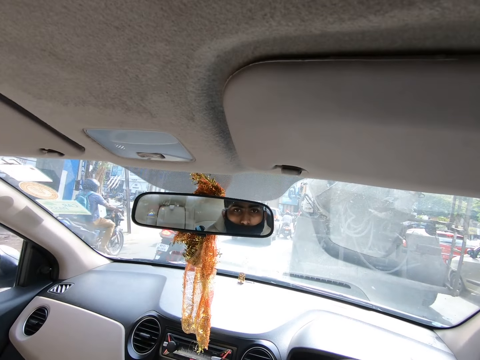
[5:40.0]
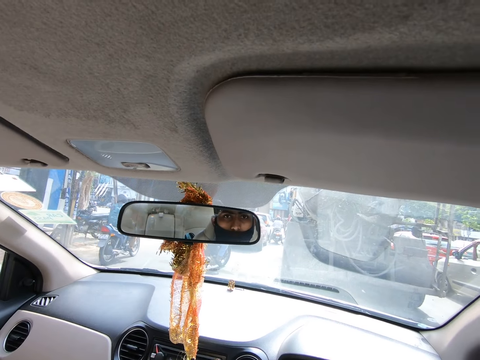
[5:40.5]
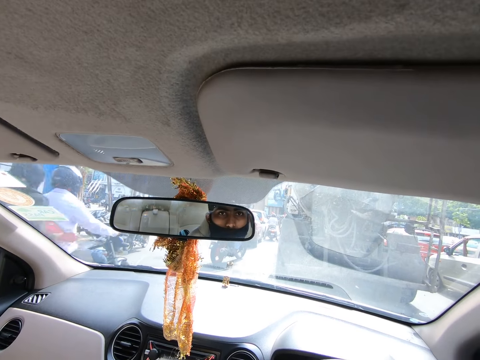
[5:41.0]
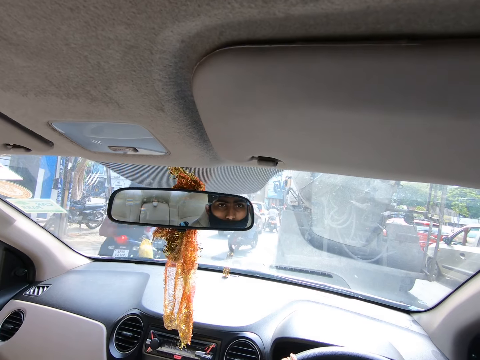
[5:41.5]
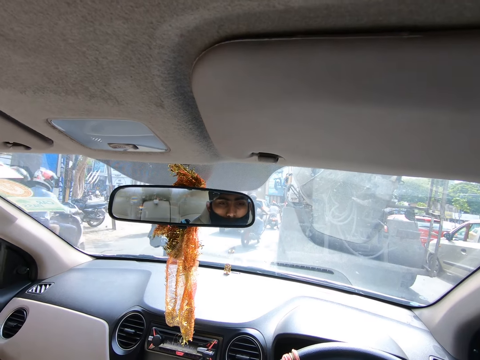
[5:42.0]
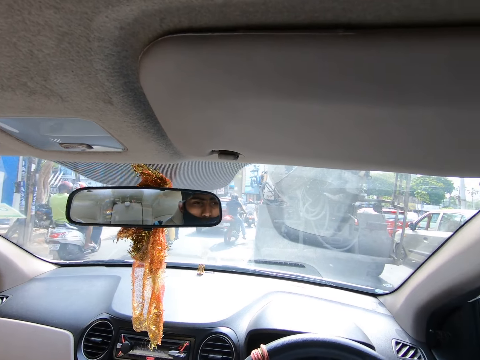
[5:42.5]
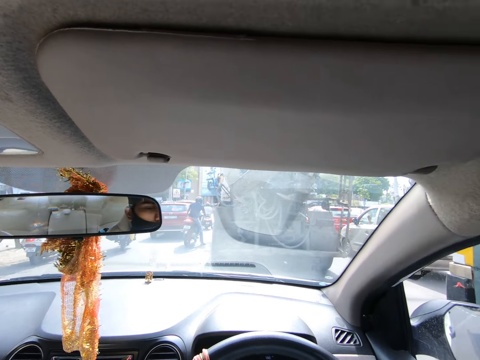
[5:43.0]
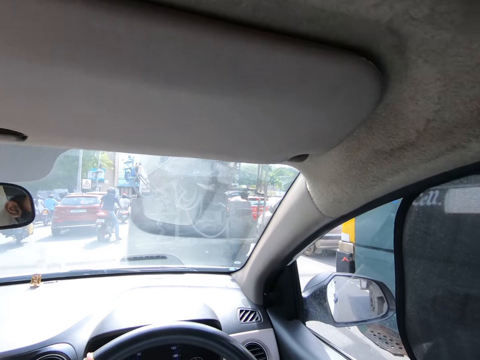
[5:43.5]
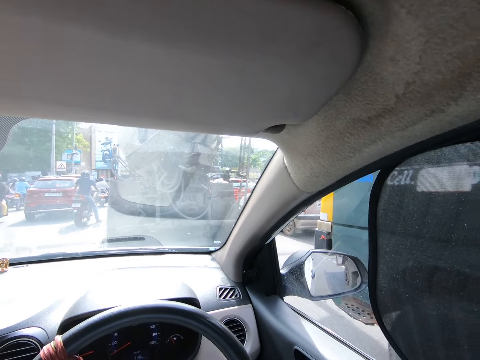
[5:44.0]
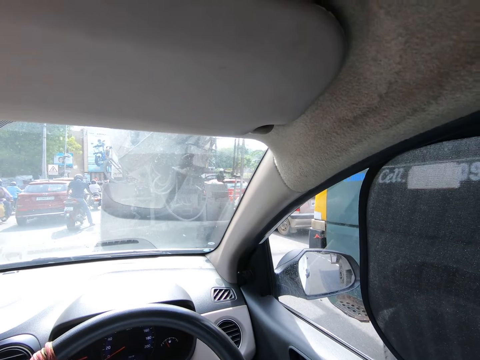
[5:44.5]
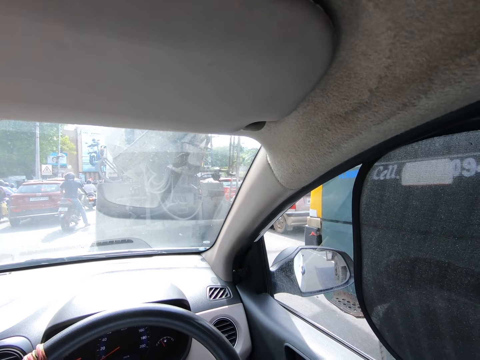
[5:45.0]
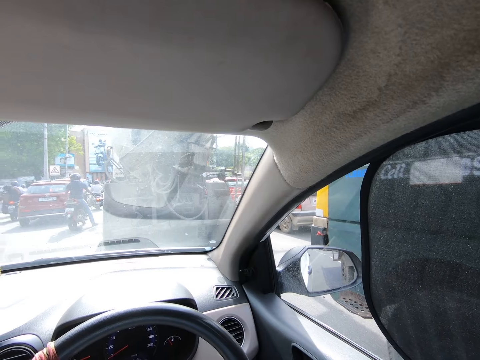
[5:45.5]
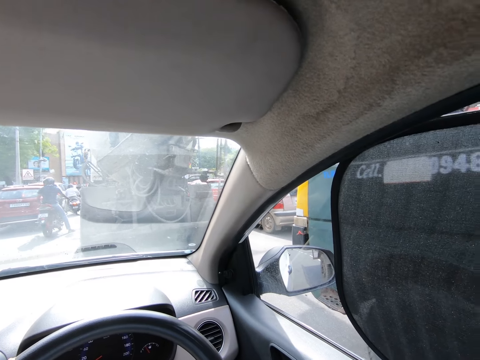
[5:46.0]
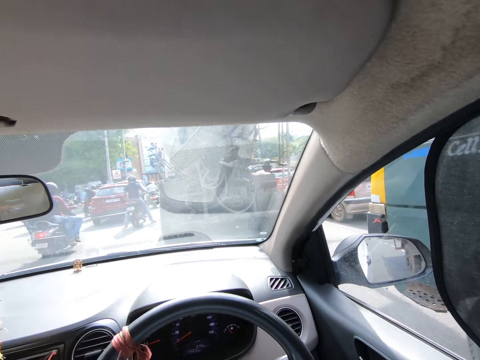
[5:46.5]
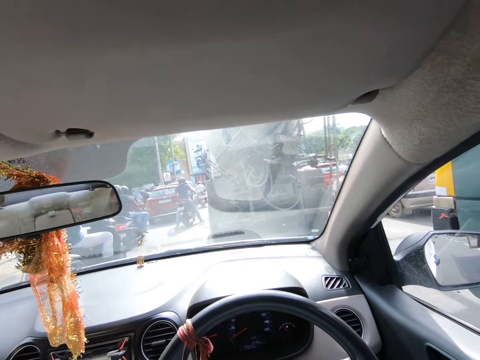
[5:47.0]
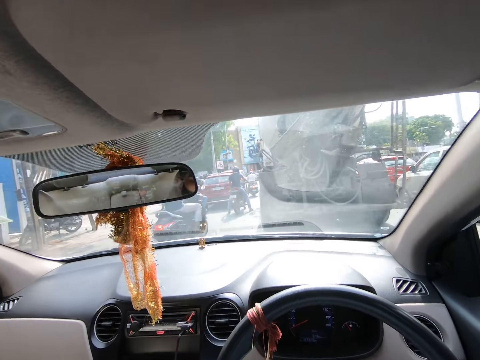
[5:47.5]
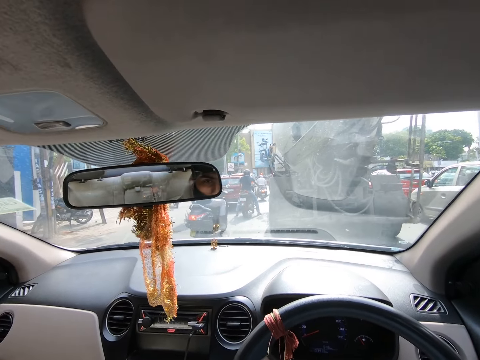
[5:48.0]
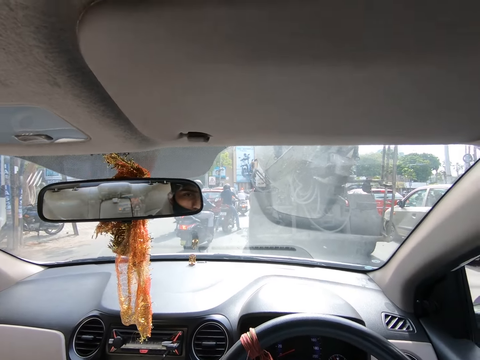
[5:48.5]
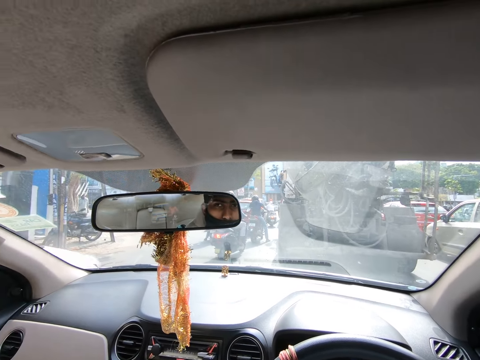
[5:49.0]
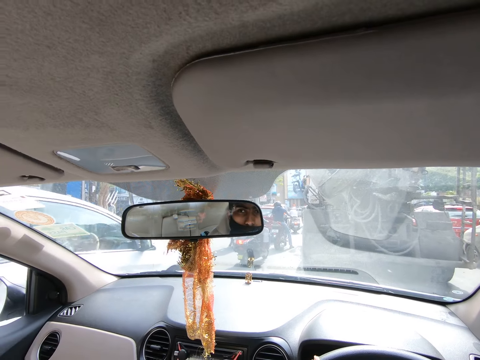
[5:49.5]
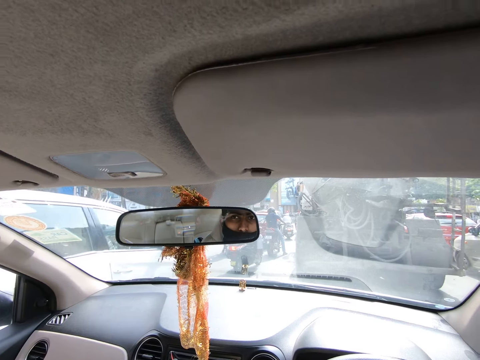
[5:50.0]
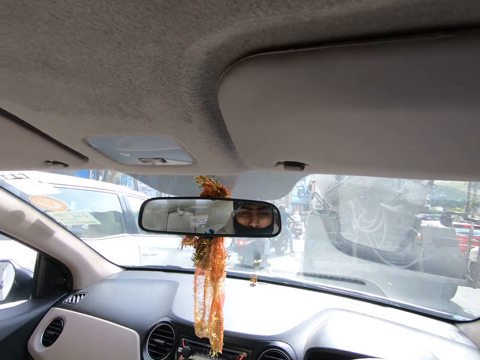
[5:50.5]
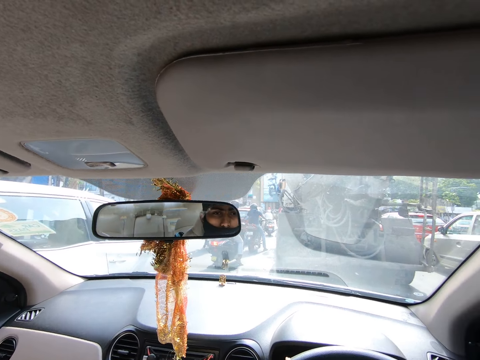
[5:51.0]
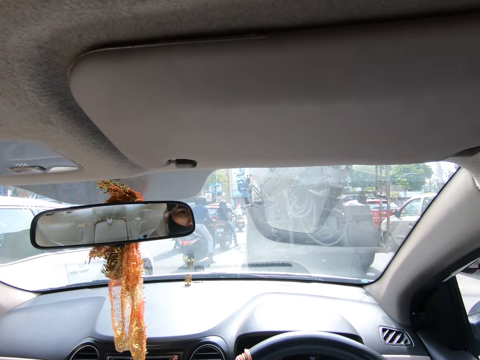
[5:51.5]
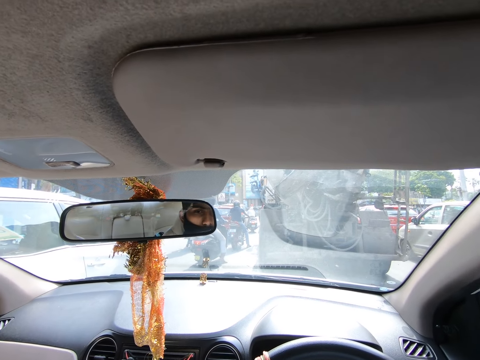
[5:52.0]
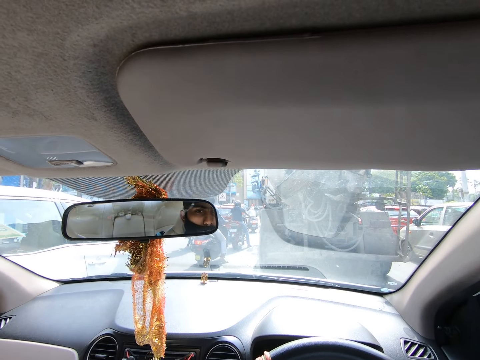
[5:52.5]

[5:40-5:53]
The camera wearer looks at the window. They look at the rear view mirror.

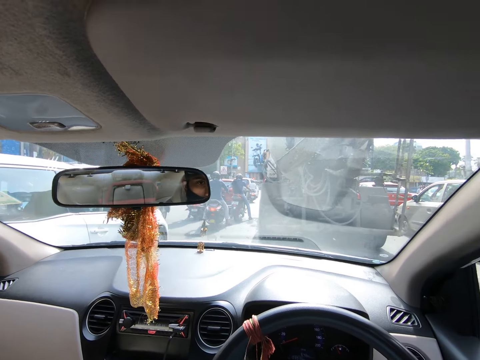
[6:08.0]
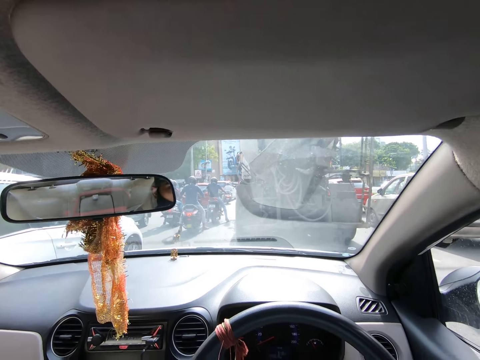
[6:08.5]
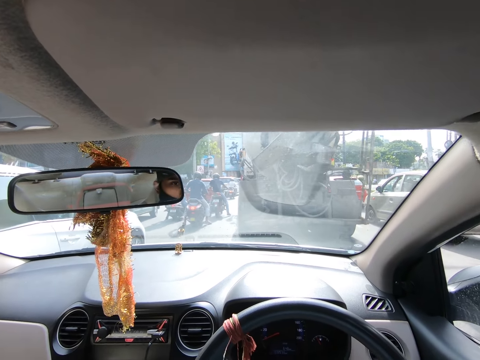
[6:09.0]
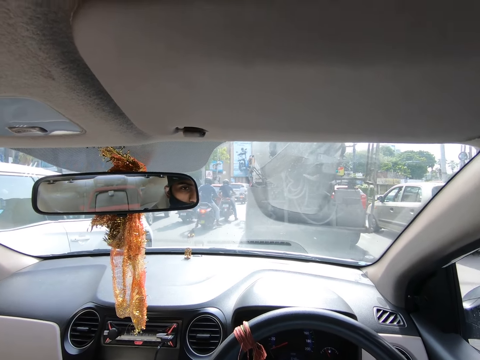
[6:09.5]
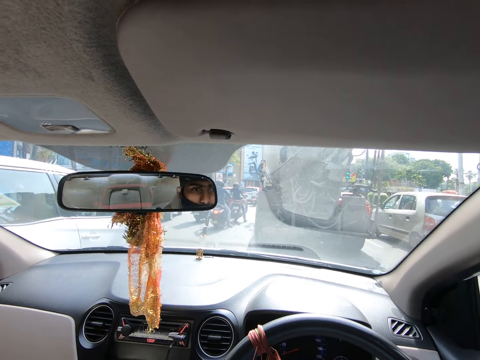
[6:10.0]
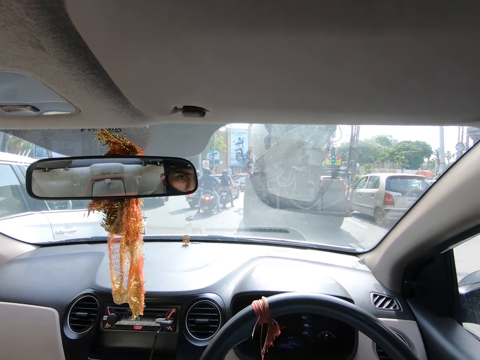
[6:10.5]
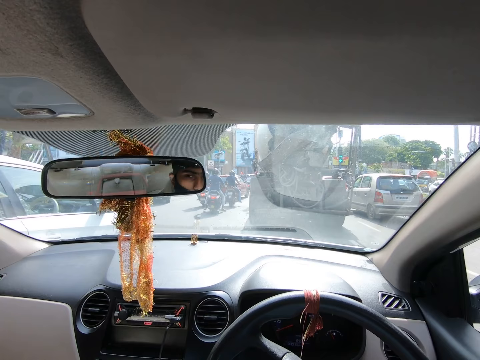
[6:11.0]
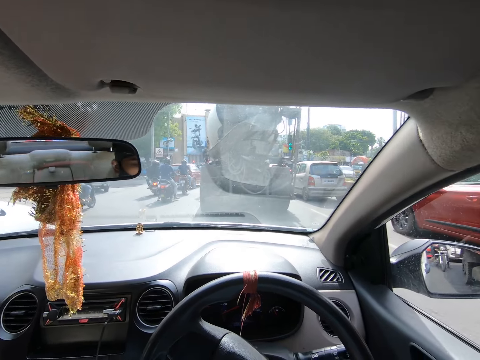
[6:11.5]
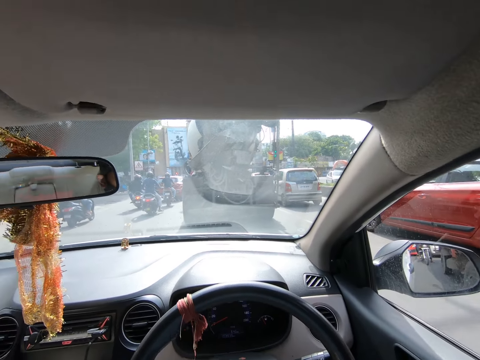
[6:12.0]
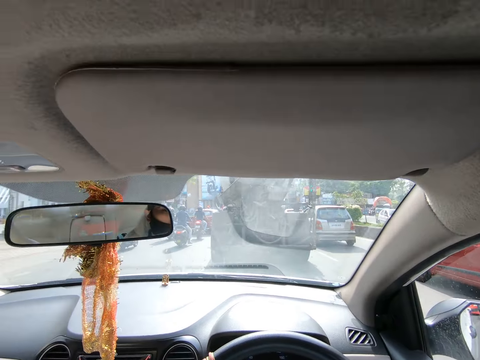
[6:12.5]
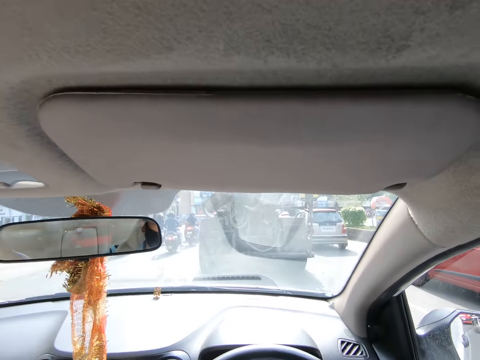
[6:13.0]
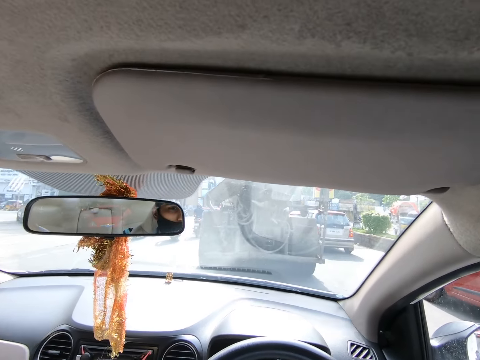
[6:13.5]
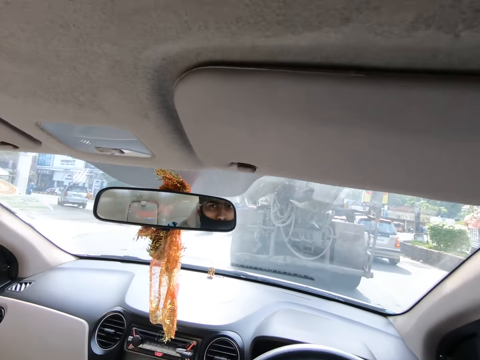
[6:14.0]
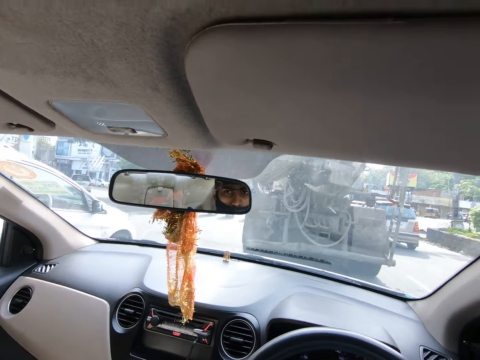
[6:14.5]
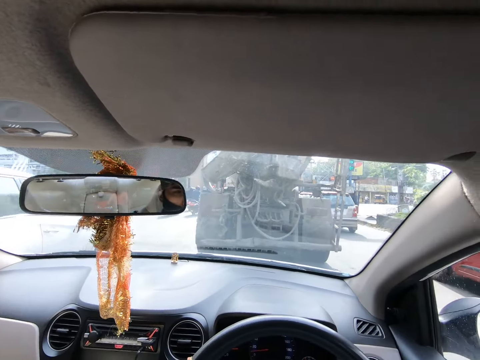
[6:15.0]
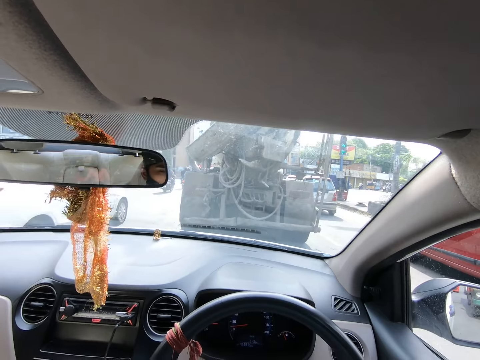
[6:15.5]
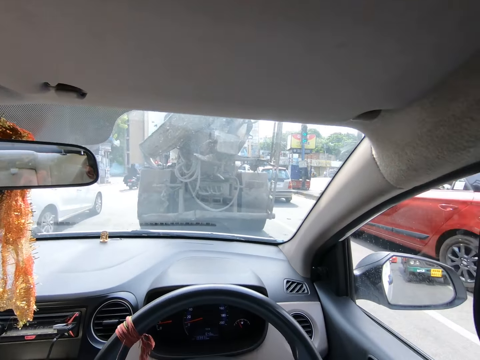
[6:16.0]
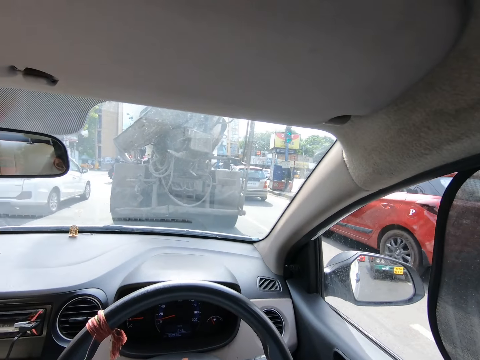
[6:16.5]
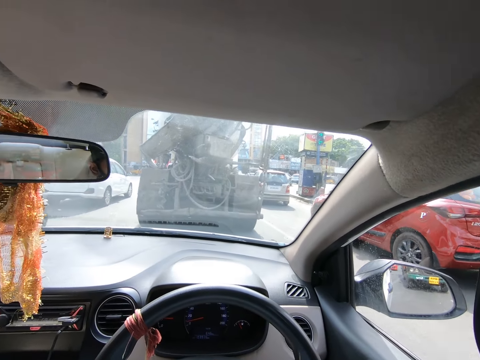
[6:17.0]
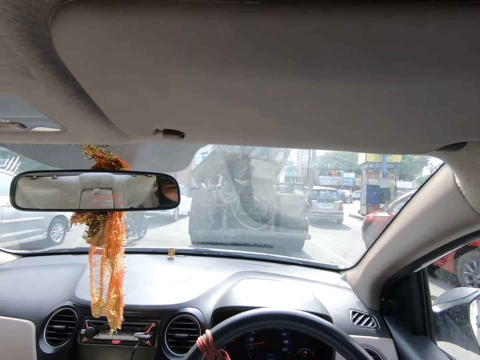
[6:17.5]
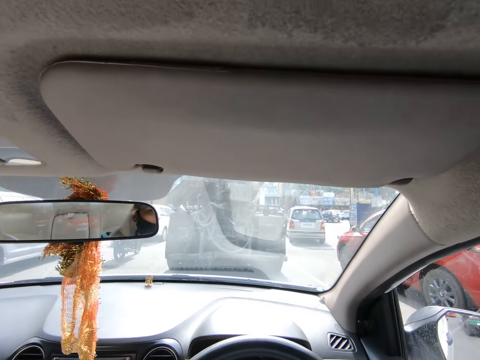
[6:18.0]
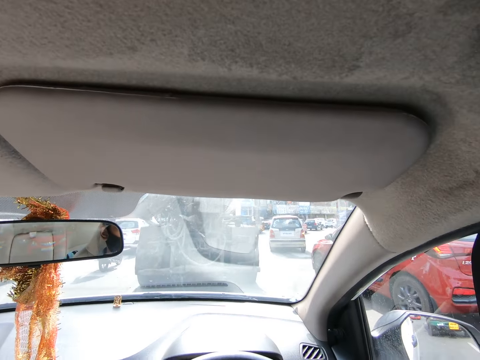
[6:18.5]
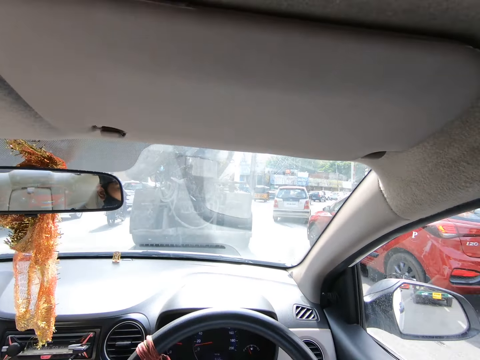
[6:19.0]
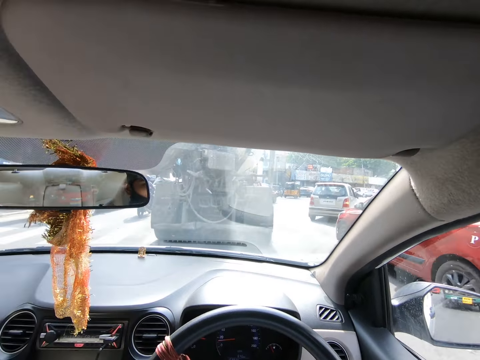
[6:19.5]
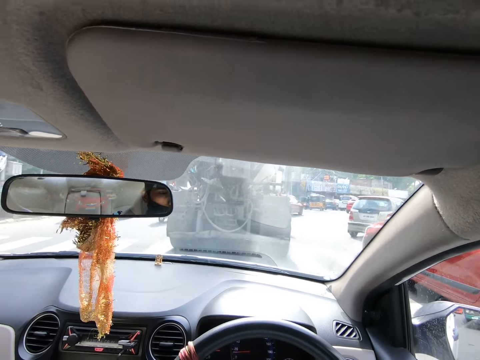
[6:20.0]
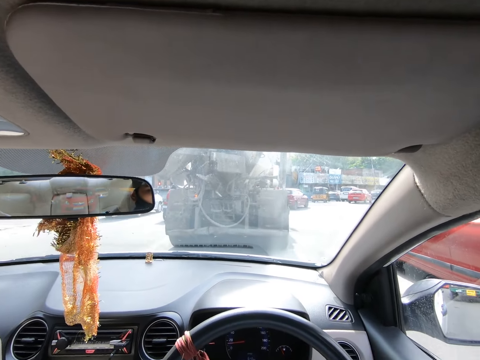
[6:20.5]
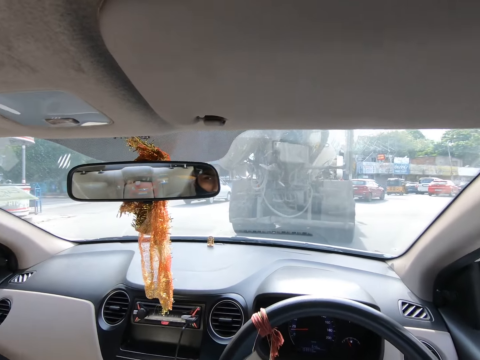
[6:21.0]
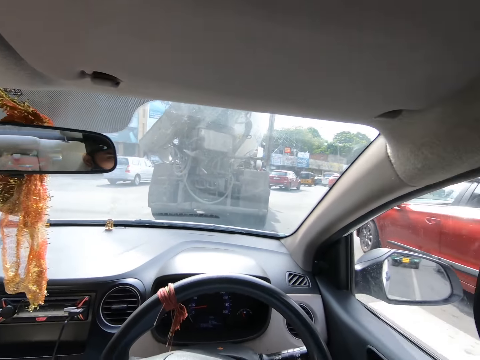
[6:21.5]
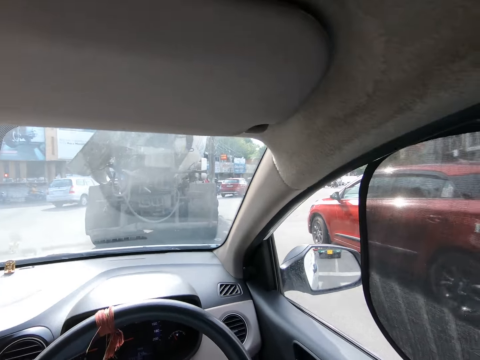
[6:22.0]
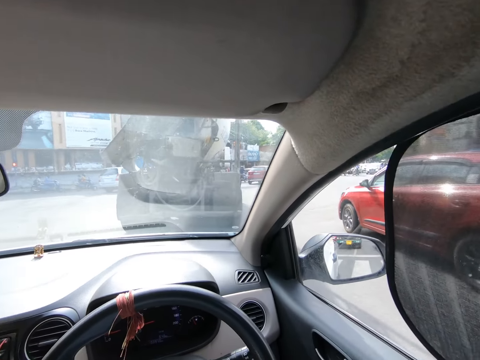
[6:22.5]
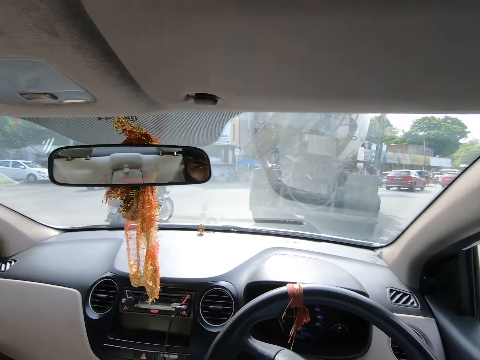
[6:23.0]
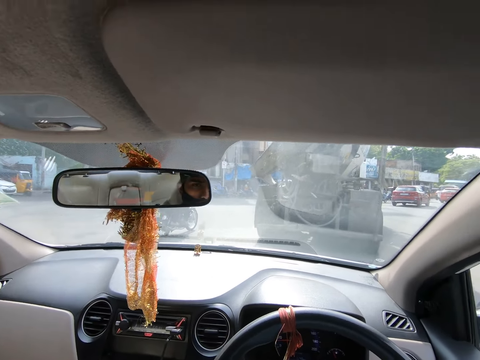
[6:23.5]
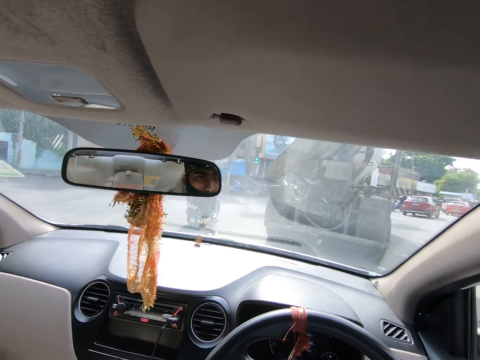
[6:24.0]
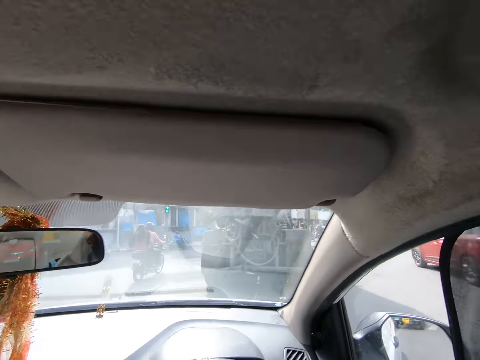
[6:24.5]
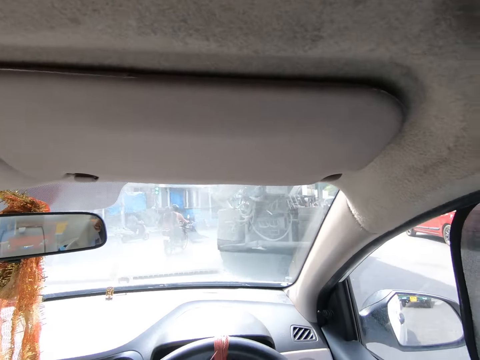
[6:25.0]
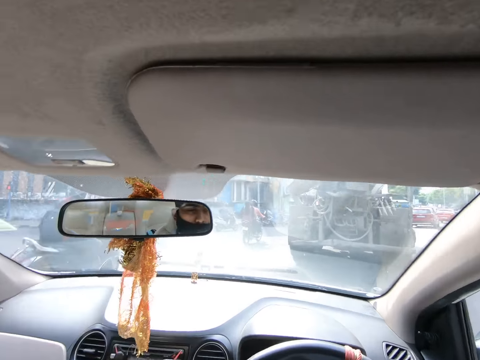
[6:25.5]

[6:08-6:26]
The camera wearer drives the car with both hands on the steering wheel. He looks at the window. He looks at the window again.
